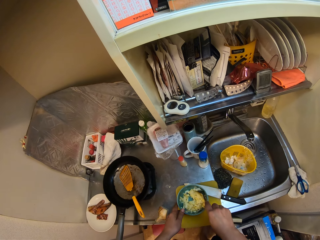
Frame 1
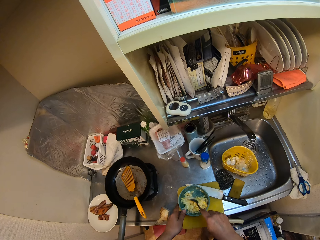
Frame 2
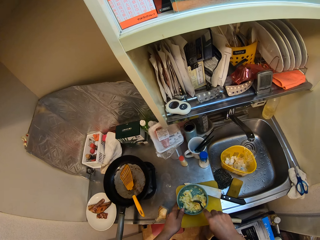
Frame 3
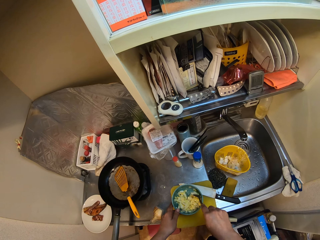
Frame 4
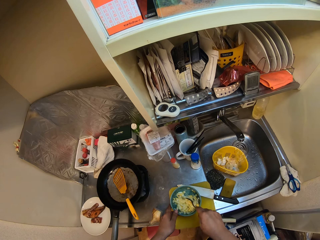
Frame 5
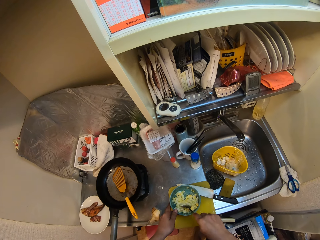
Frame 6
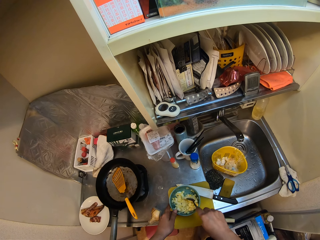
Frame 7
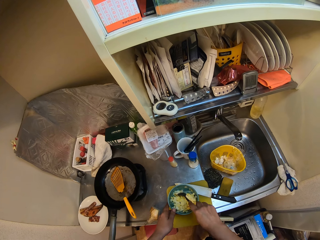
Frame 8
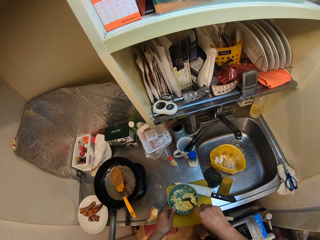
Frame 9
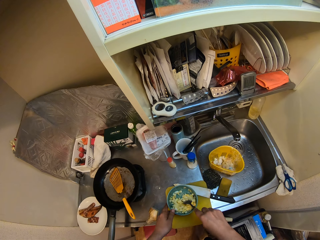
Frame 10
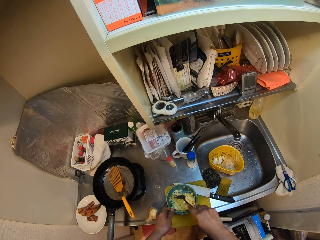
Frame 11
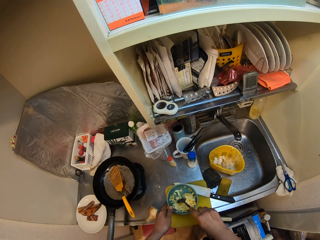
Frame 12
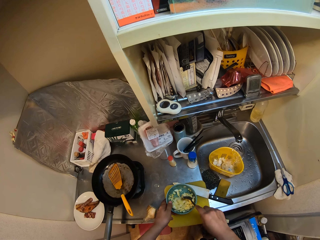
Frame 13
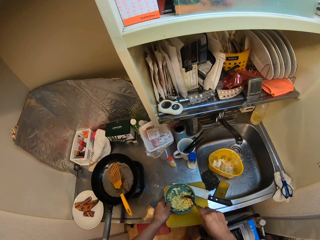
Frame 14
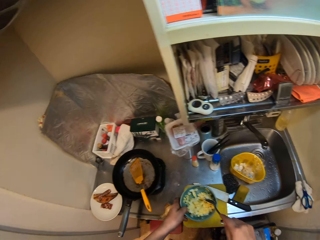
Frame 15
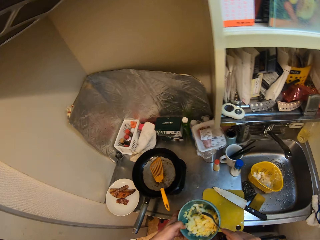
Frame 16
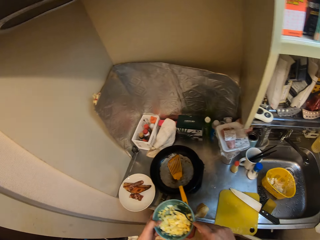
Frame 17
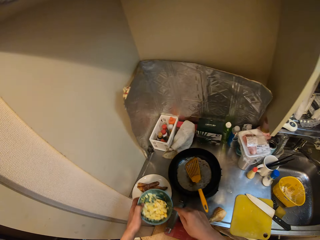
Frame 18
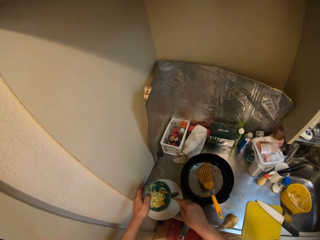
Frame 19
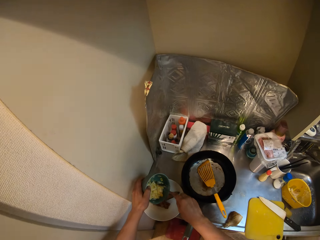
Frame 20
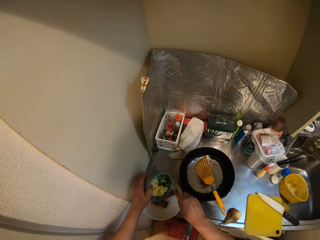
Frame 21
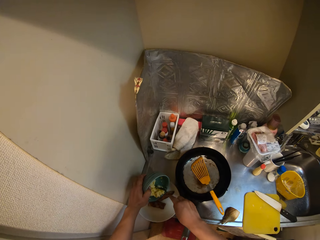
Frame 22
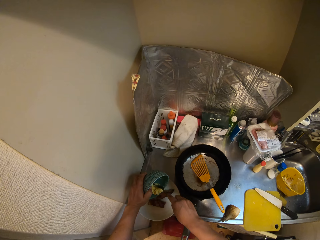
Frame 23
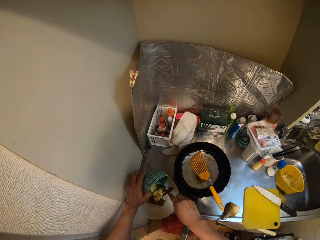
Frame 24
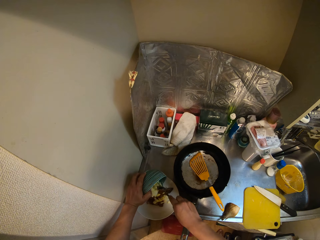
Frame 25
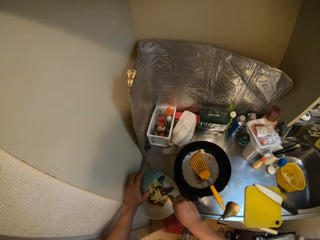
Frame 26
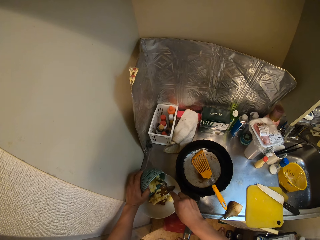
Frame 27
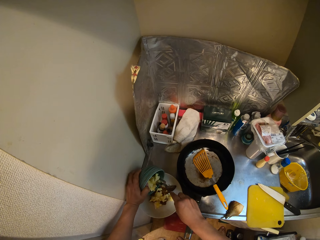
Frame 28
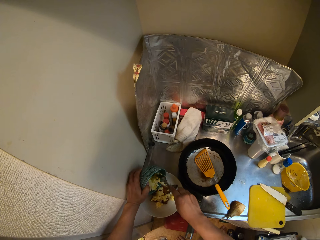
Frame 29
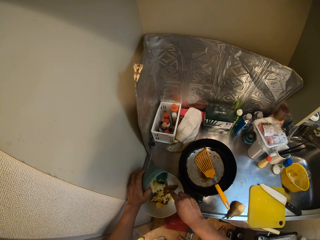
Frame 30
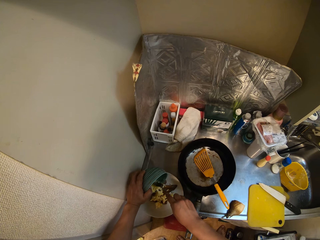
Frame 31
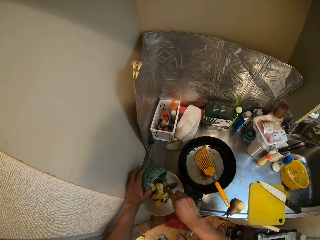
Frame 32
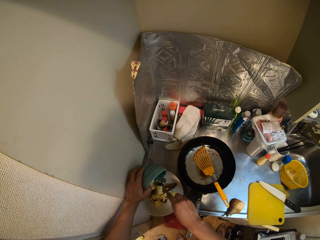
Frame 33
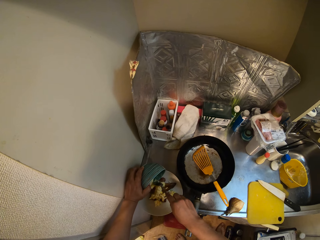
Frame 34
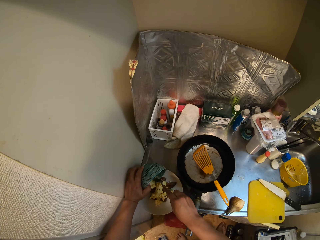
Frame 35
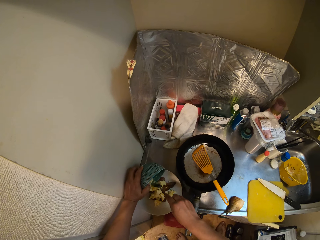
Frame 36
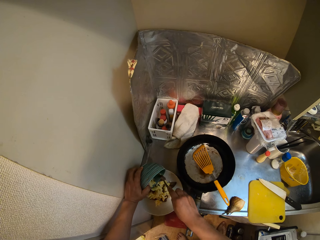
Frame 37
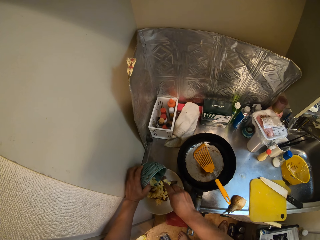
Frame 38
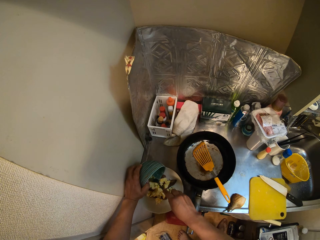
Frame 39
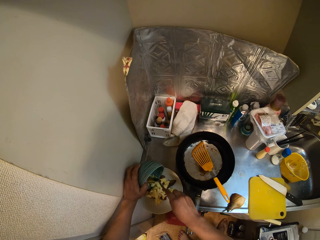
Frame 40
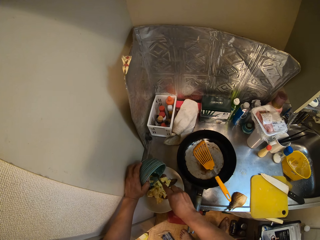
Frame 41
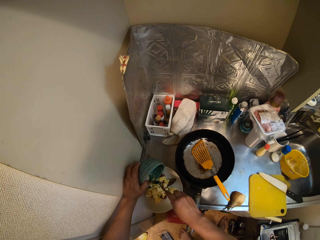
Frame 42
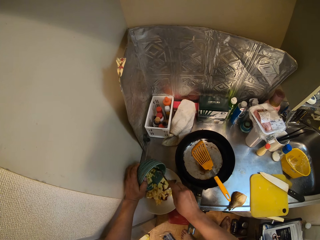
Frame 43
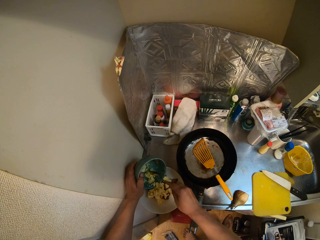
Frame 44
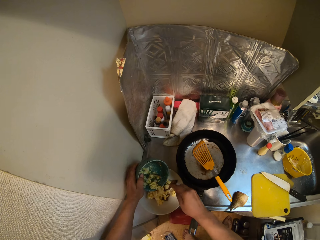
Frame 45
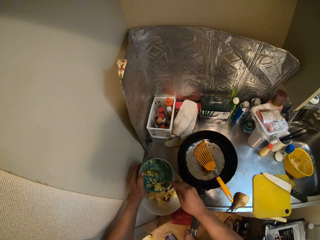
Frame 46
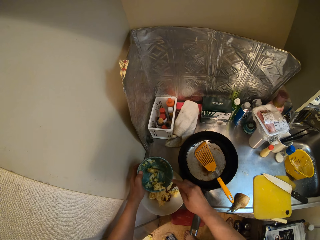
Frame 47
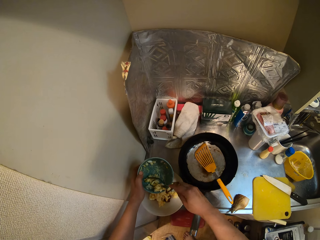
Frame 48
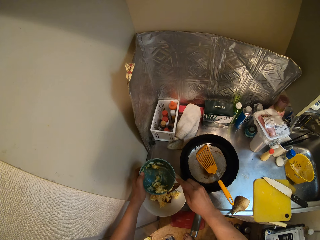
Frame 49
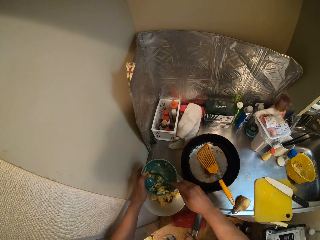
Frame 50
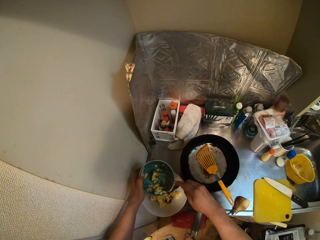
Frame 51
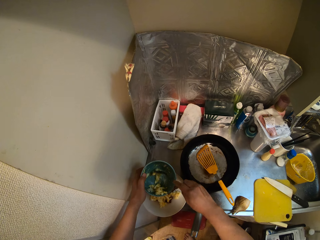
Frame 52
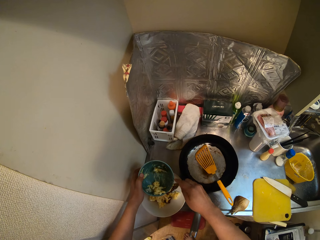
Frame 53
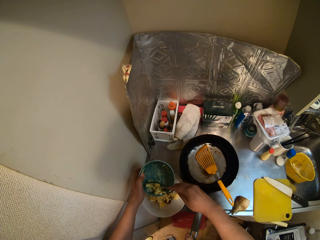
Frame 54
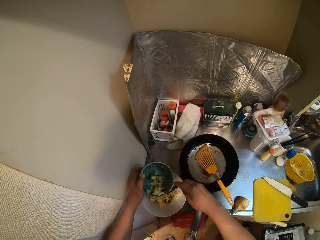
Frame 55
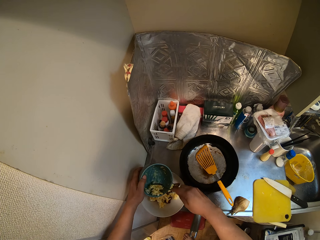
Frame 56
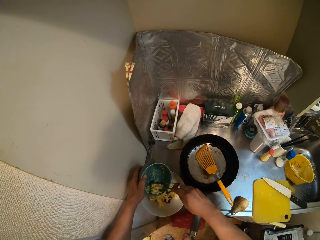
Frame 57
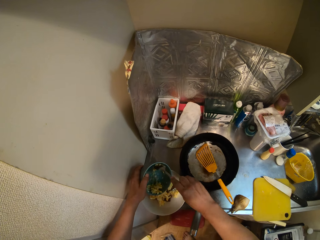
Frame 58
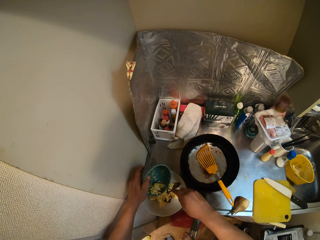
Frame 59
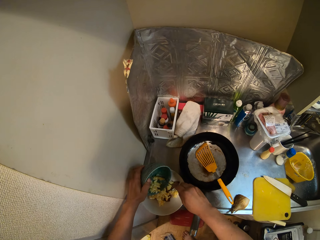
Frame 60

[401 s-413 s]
The camera wearer picks up the bowl from the cutting board with his left hand. He pours out the chopped potatoes in the bowl on the meat on the plate.

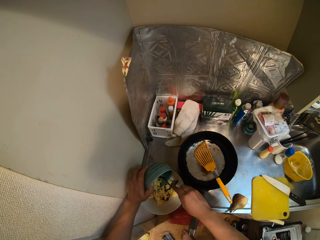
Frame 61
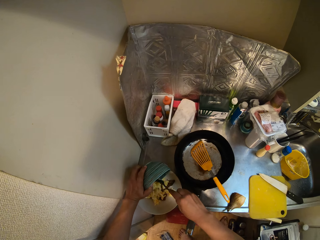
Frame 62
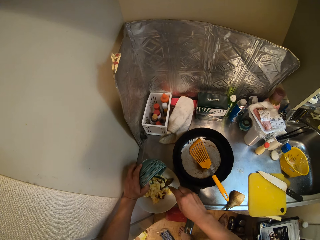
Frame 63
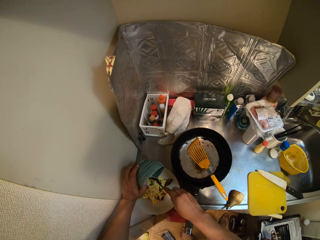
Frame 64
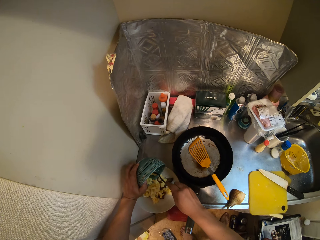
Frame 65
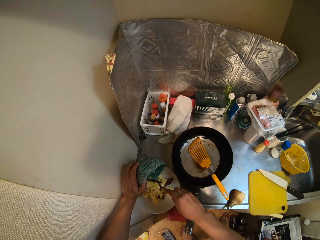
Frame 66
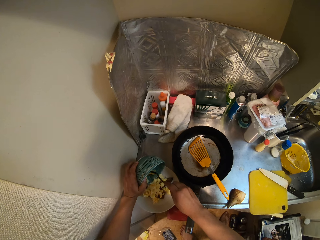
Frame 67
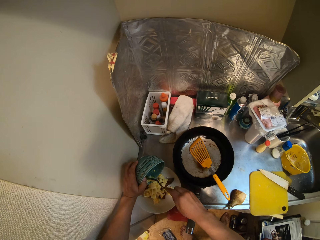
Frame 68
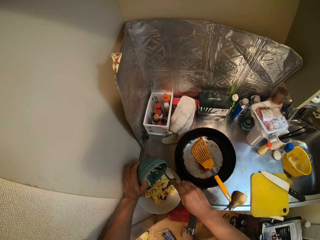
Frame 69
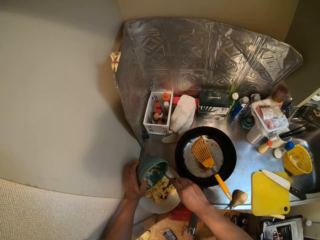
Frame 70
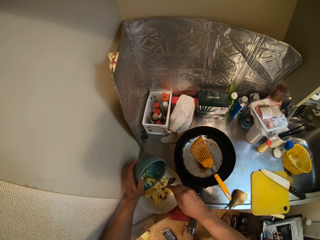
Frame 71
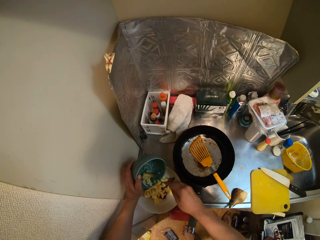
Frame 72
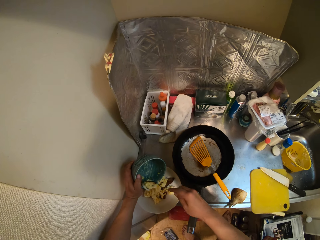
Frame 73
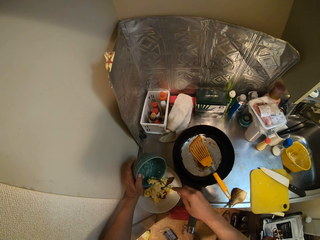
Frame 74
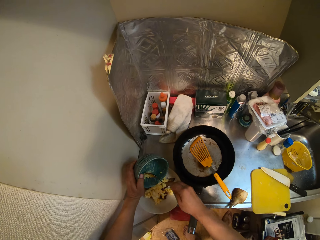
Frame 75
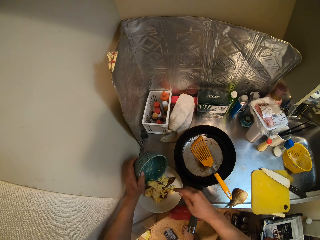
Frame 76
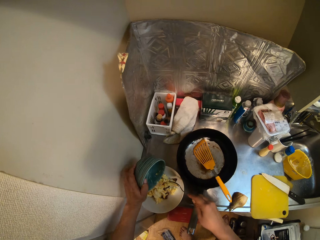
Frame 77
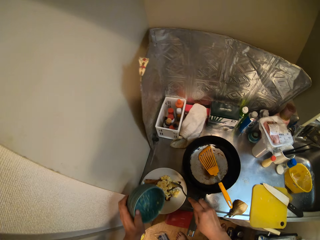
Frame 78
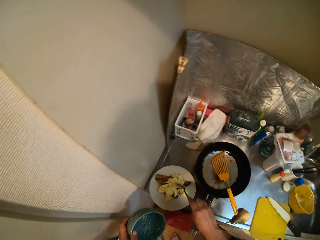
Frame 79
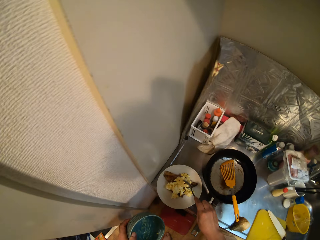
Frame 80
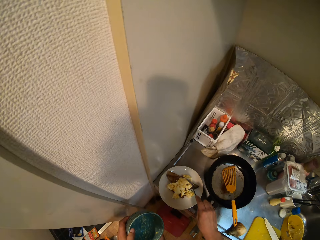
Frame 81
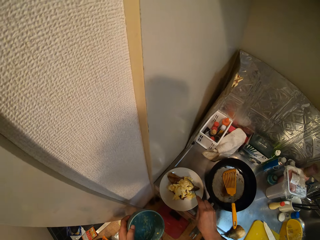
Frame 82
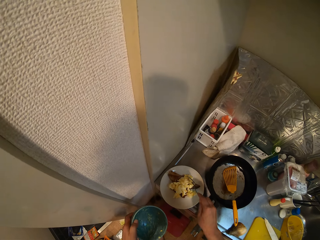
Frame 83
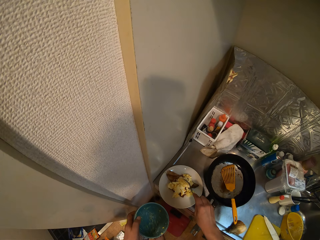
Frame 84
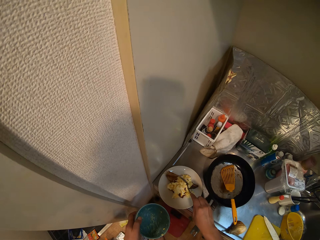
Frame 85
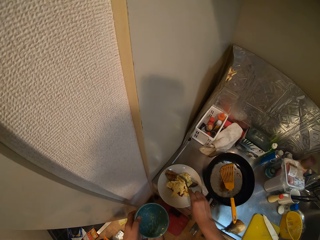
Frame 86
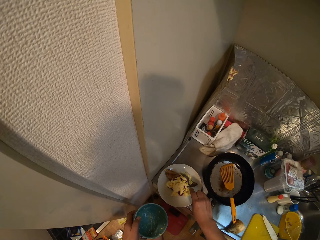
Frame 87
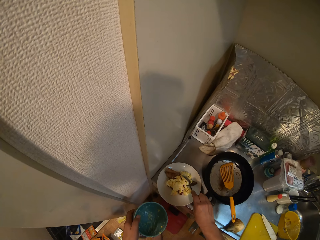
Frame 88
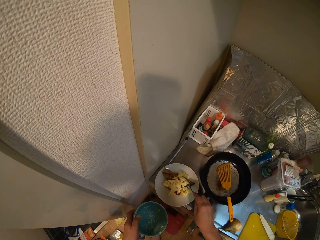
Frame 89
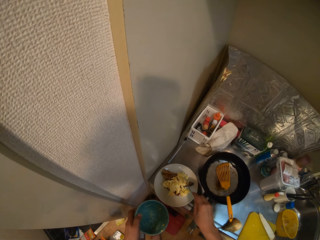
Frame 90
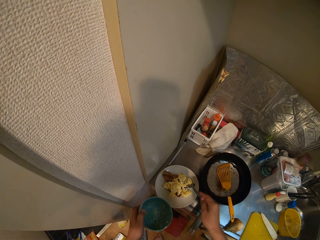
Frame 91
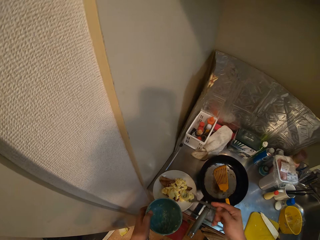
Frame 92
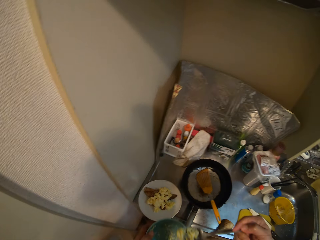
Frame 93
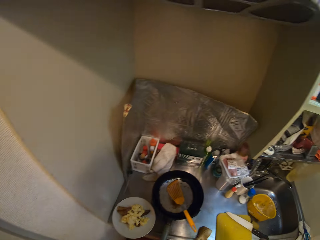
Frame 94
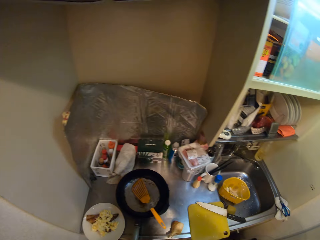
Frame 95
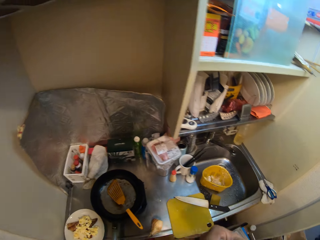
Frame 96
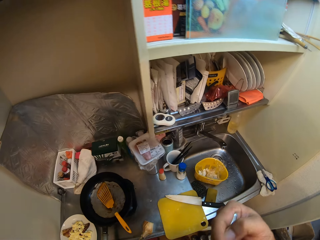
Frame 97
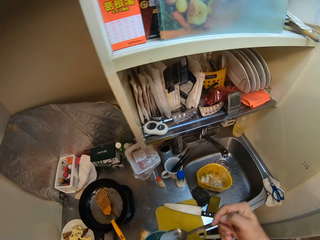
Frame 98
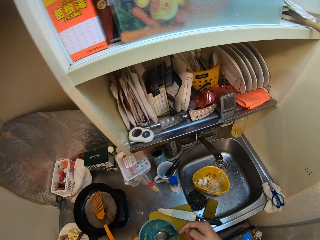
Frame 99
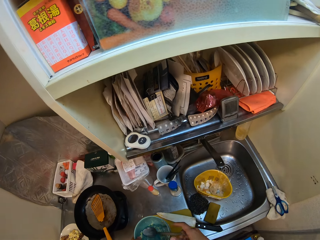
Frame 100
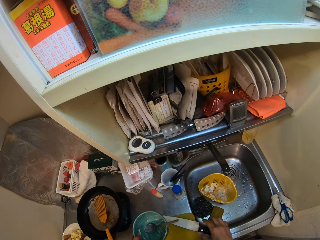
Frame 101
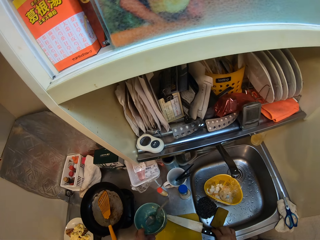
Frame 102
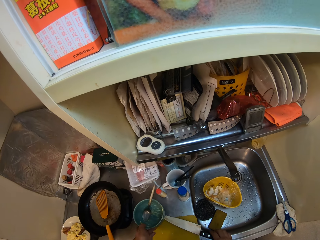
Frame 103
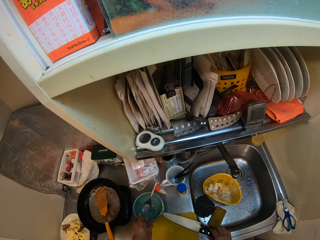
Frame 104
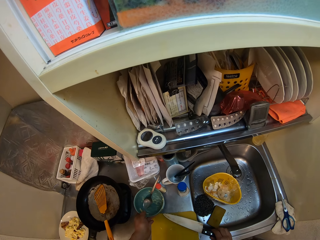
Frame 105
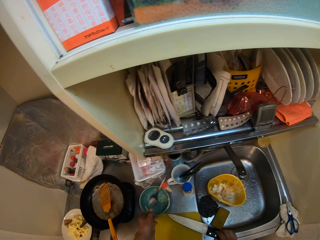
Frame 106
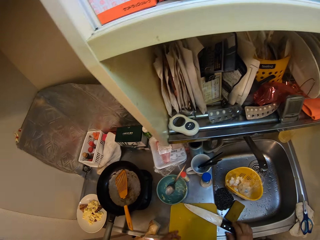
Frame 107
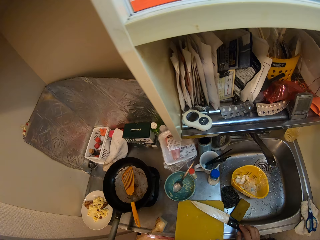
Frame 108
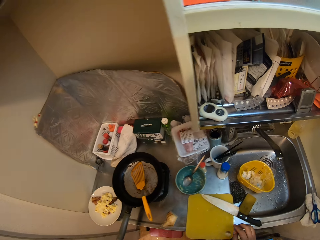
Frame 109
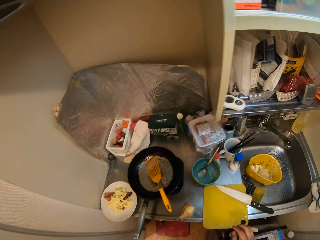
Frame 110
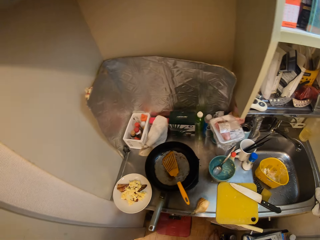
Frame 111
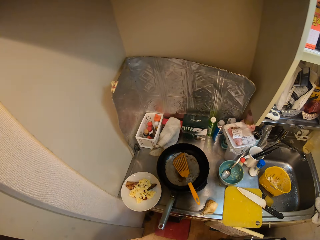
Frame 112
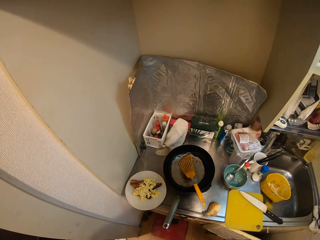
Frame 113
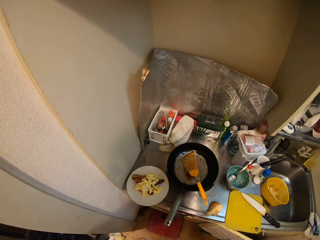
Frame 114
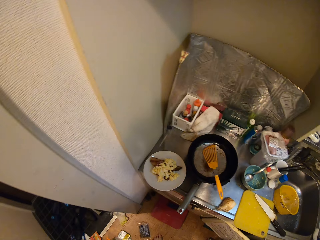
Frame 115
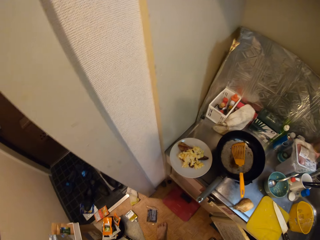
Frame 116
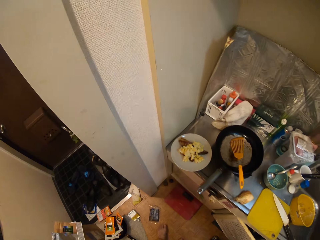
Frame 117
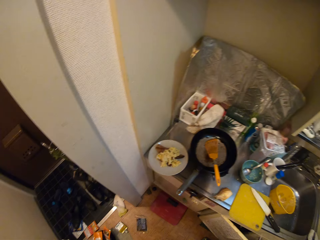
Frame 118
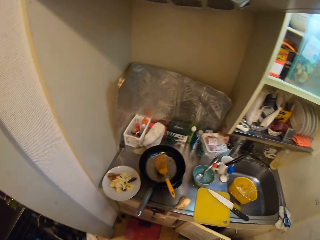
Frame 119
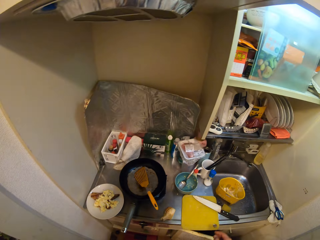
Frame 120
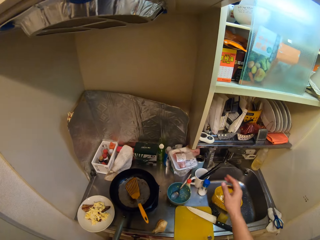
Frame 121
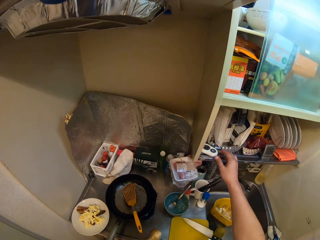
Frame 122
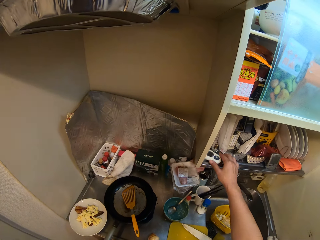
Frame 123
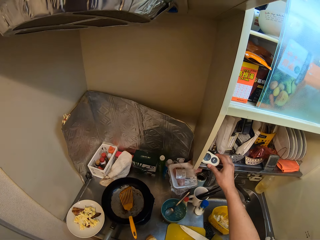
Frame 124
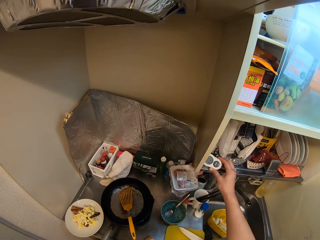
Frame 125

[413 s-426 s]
The camera wearer sways the spoon. He moves both the bowl and the spoon away. He places the spoon in his right hand into the bowl. He places the bowl on the sink. He walks. He leans the timer. He holds the timer on the shelf cabinet with his right hand.
